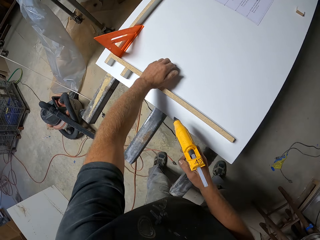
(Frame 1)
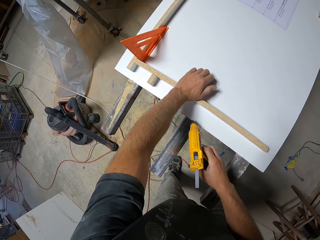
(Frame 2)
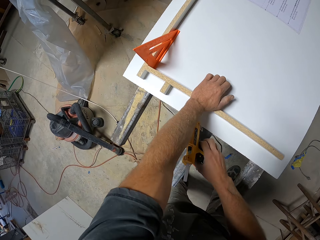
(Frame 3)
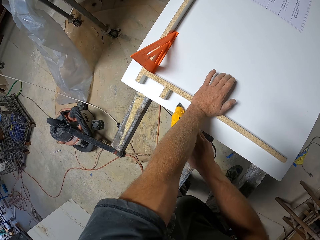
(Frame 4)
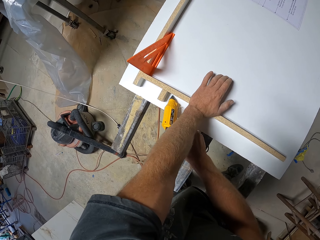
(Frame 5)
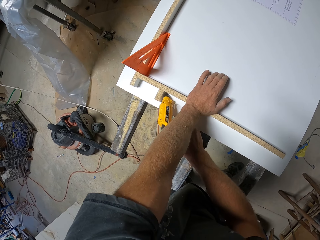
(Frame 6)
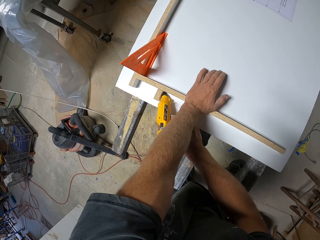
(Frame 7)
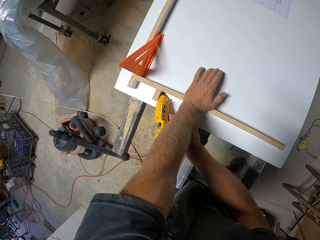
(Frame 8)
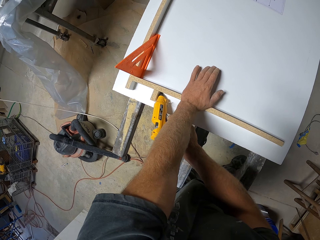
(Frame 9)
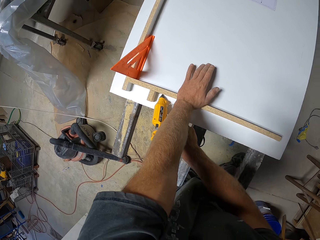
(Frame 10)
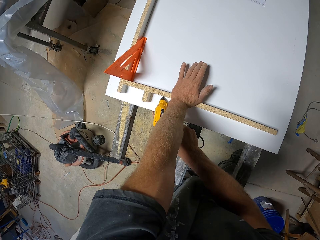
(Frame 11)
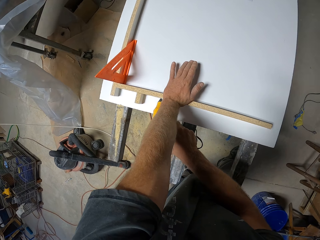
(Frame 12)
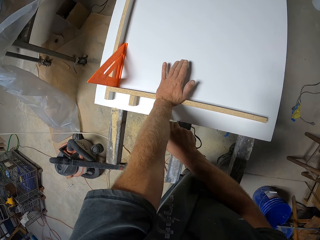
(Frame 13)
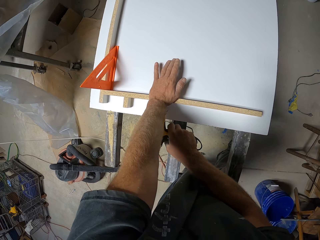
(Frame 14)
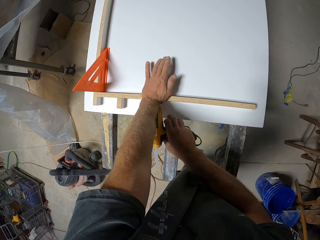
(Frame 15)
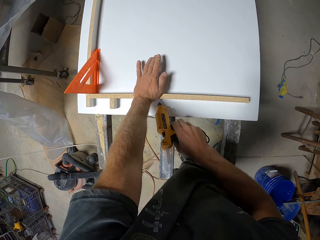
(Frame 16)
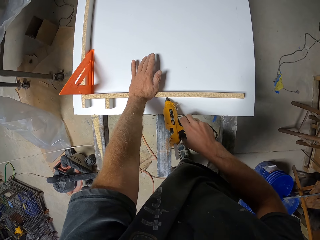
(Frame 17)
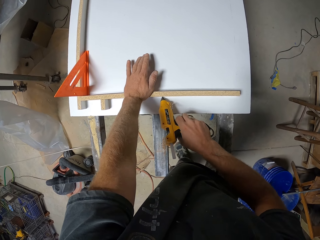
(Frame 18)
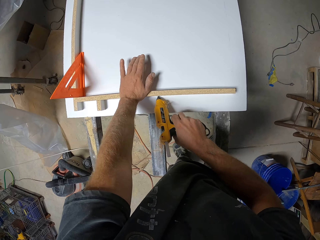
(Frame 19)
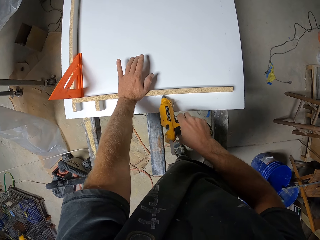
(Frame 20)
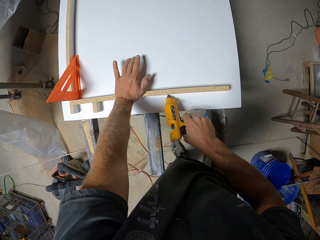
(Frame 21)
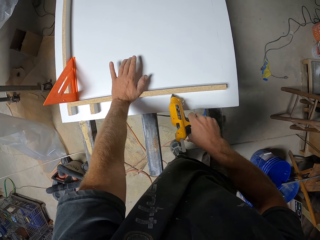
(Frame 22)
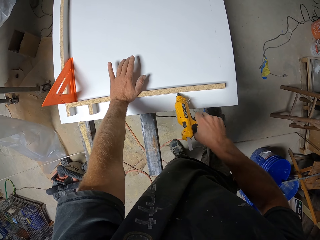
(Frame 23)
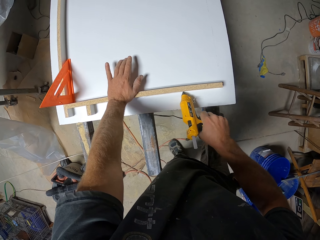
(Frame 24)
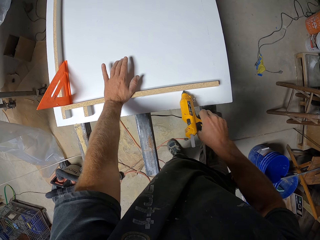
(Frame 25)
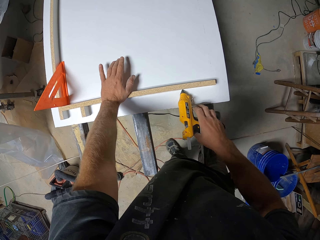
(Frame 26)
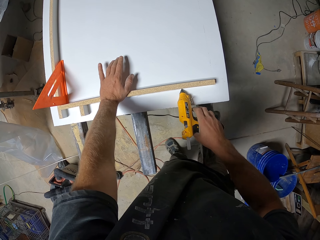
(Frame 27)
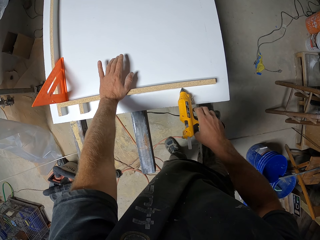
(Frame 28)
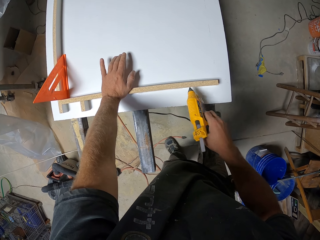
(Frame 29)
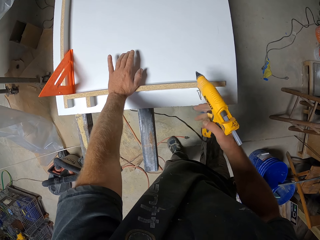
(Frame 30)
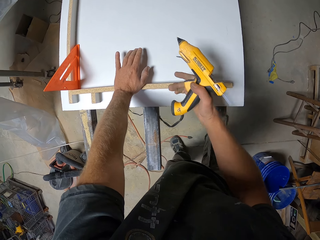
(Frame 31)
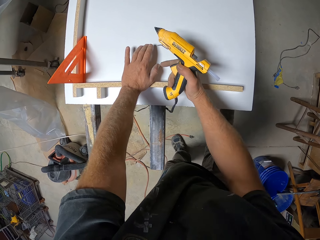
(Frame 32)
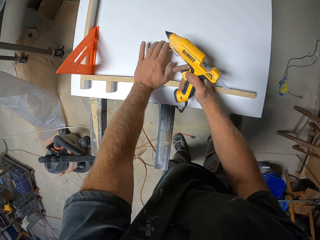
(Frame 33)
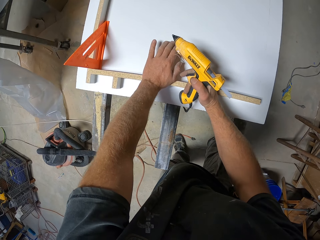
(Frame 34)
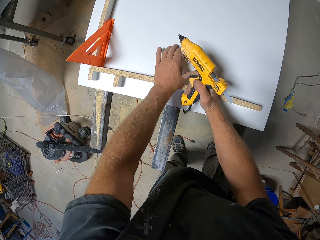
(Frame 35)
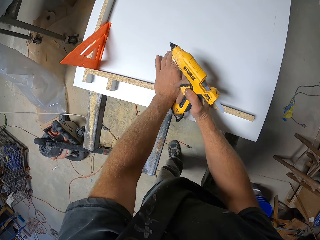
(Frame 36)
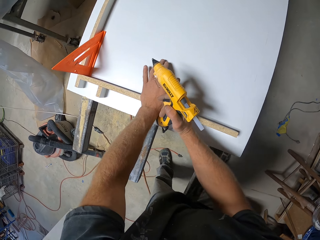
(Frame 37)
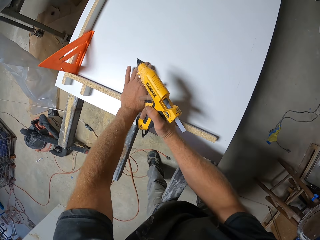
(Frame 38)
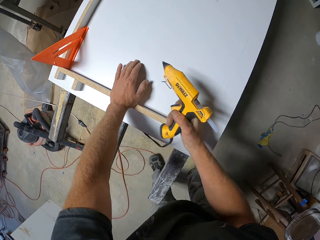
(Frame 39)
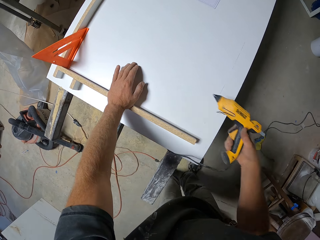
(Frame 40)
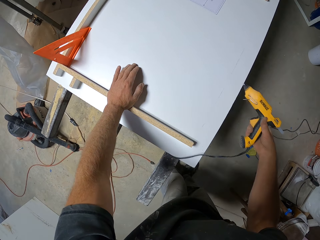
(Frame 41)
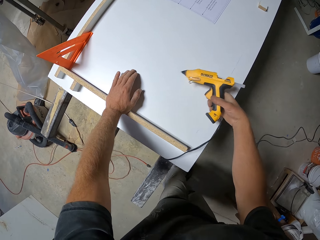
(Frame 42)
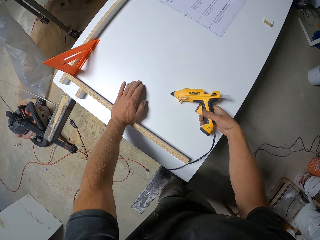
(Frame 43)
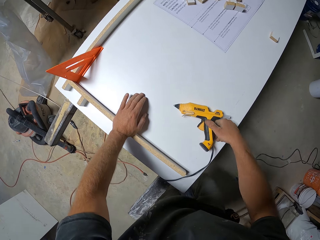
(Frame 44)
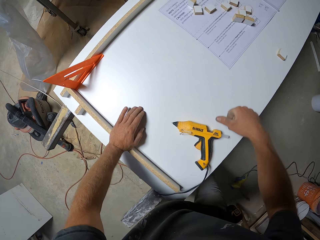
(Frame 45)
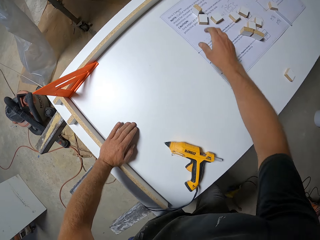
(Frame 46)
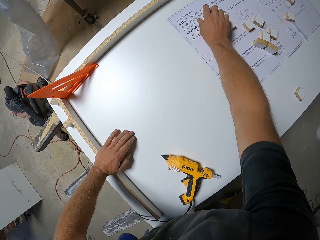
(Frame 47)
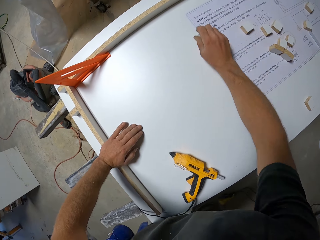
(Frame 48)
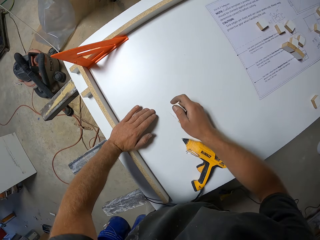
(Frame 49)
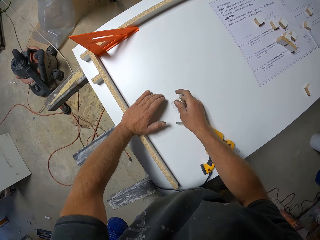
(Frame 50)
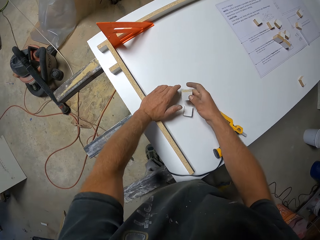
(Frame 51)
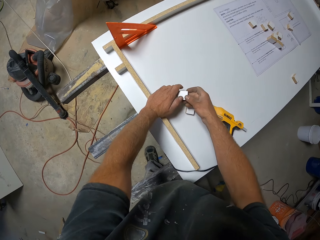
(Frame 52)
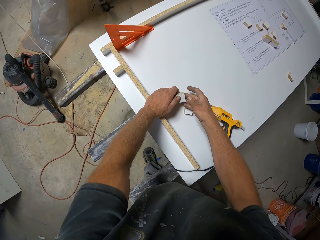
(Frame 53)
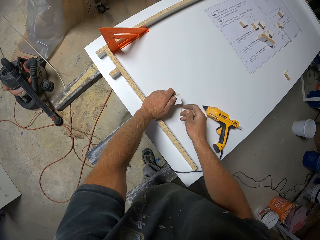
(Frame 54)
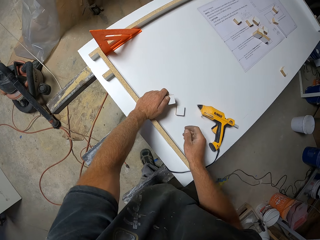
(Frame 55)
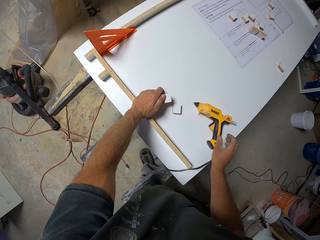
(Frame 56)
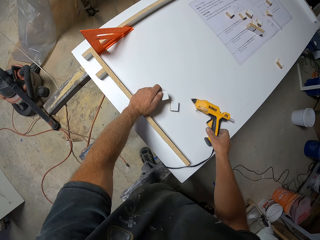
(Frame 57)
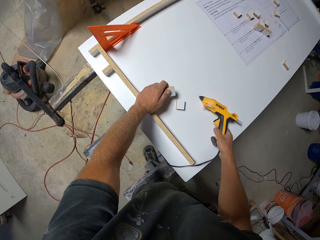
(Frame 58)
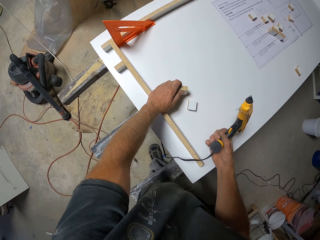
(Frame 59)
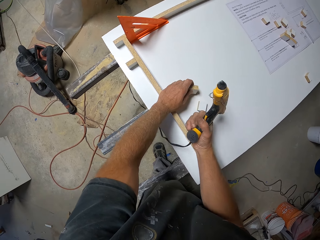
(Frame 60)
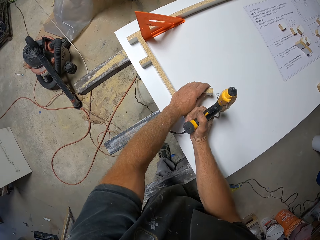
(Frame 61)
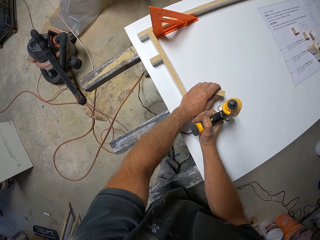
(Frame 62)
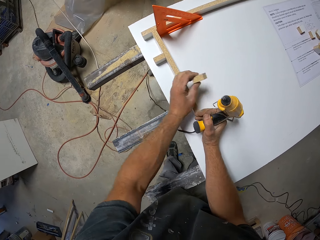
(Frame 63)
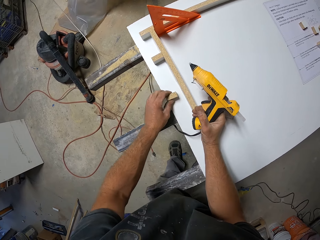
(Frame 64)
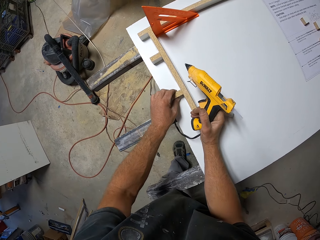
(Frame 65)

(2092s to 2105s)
The camera wearer holds the wooden frame. They apply glue on the piece of wood with the glue gun. They hold the wooden frame. They put the glue gun on the work bench. They pick up the piece of wood. They pick up the hot glue gun.

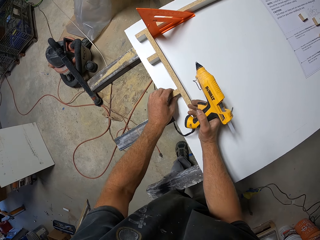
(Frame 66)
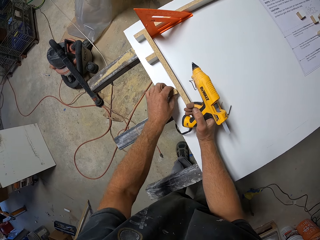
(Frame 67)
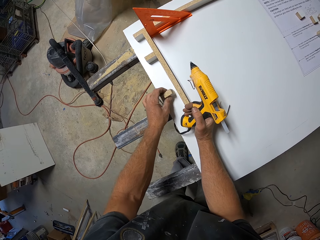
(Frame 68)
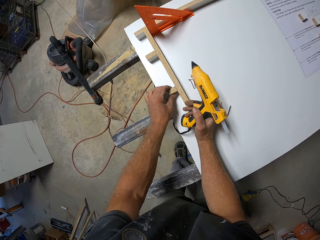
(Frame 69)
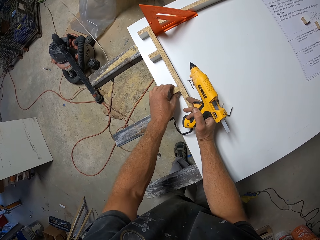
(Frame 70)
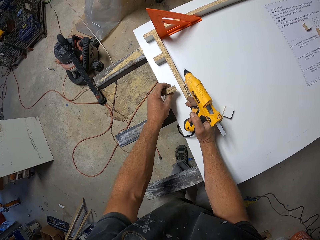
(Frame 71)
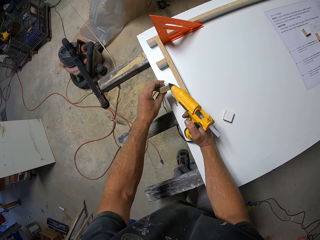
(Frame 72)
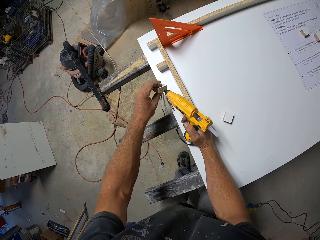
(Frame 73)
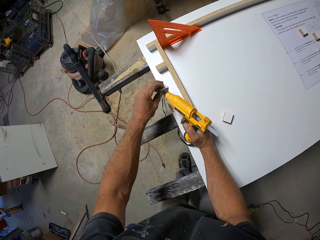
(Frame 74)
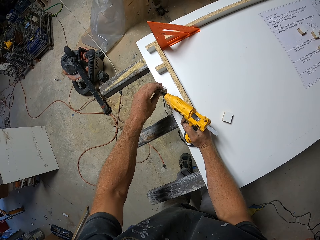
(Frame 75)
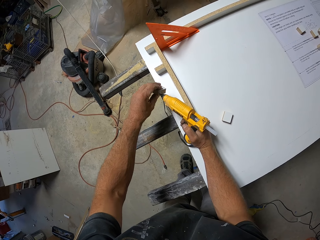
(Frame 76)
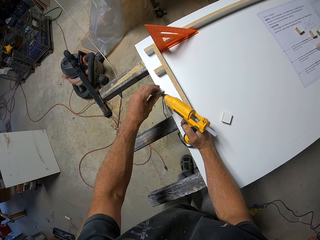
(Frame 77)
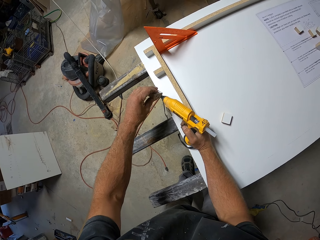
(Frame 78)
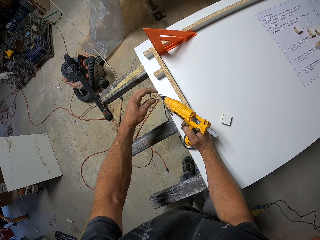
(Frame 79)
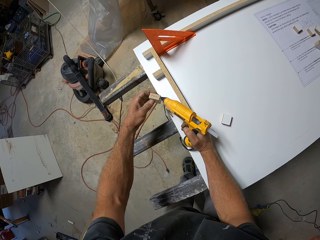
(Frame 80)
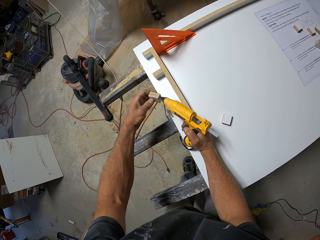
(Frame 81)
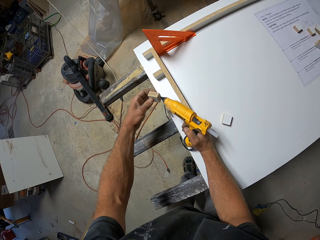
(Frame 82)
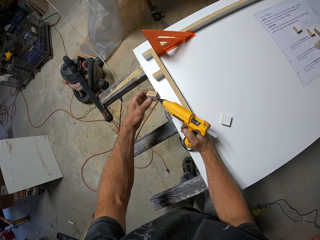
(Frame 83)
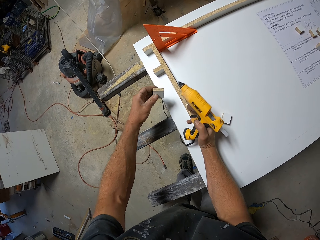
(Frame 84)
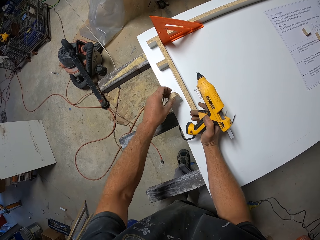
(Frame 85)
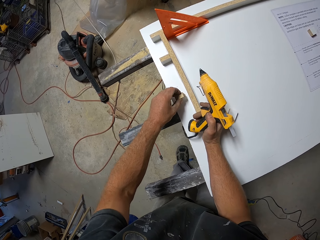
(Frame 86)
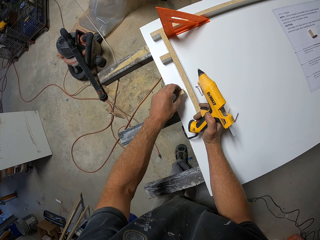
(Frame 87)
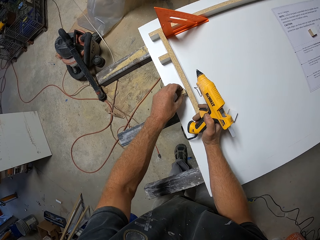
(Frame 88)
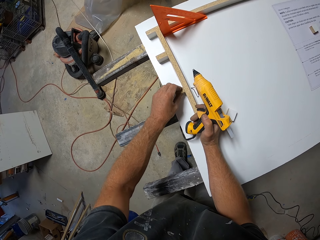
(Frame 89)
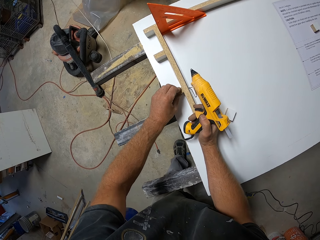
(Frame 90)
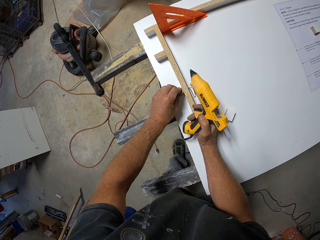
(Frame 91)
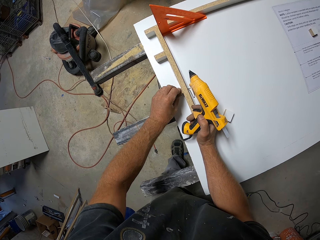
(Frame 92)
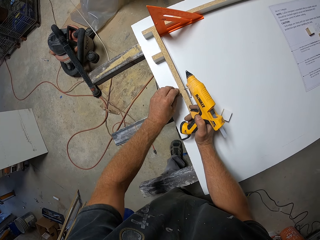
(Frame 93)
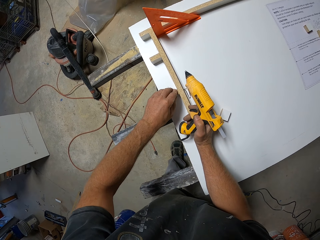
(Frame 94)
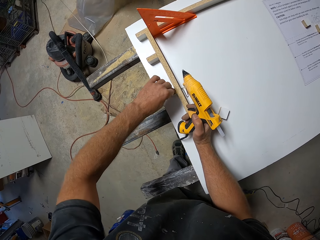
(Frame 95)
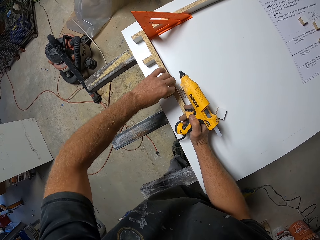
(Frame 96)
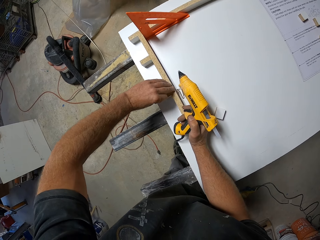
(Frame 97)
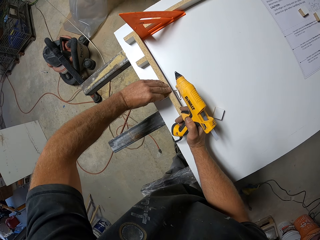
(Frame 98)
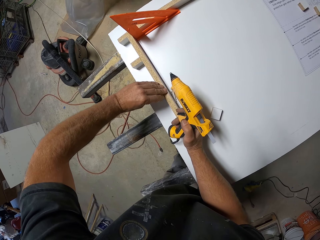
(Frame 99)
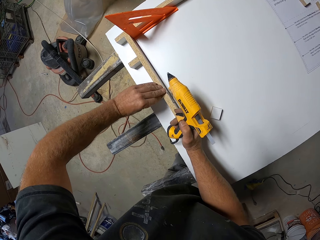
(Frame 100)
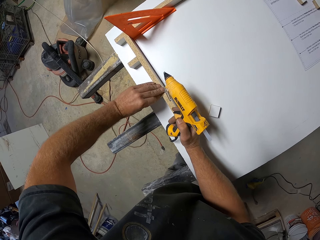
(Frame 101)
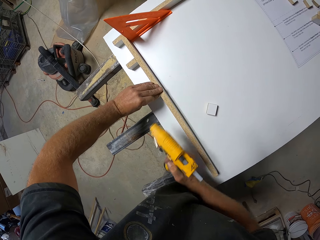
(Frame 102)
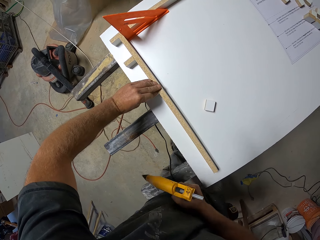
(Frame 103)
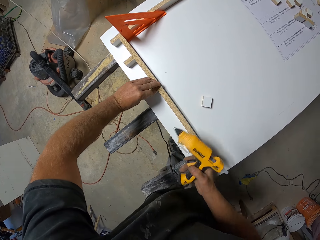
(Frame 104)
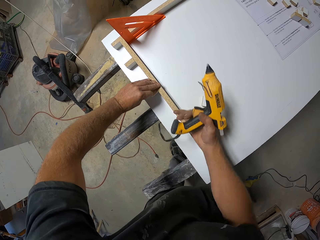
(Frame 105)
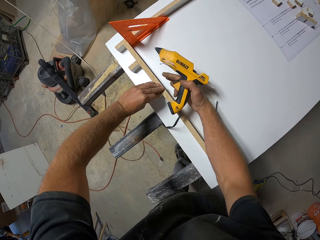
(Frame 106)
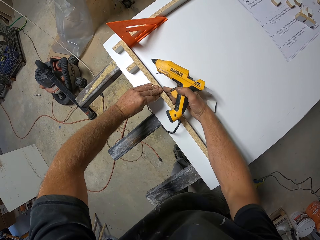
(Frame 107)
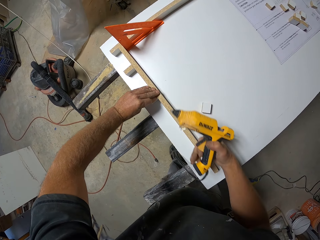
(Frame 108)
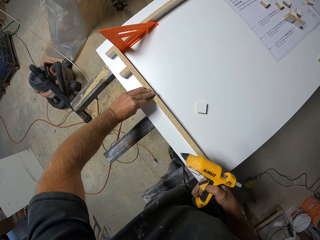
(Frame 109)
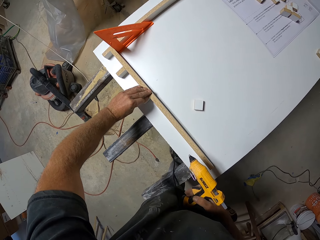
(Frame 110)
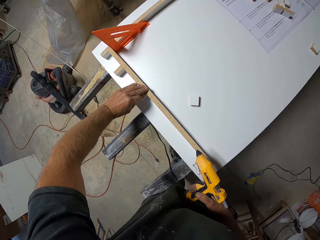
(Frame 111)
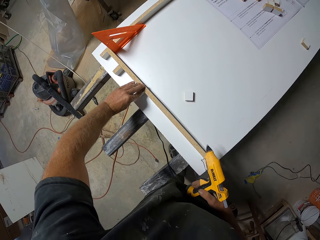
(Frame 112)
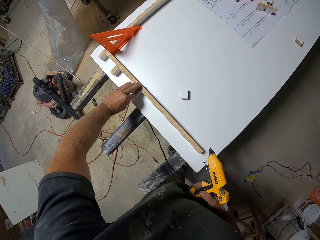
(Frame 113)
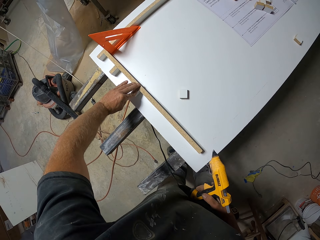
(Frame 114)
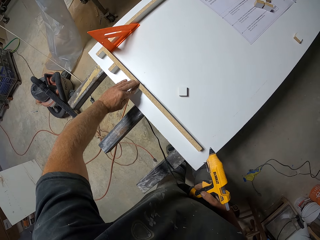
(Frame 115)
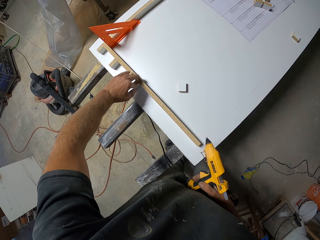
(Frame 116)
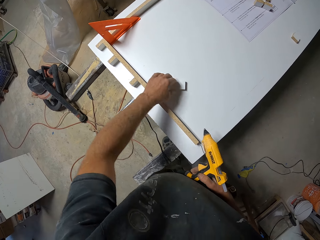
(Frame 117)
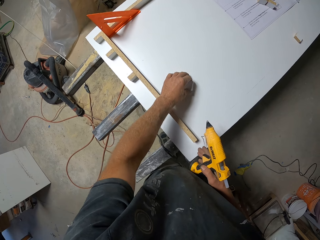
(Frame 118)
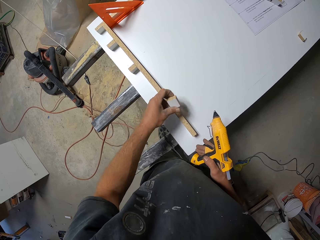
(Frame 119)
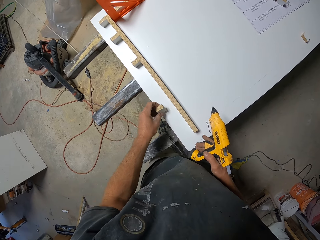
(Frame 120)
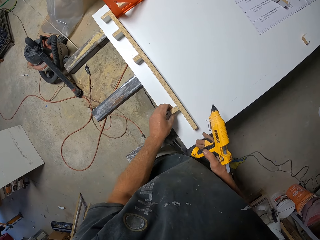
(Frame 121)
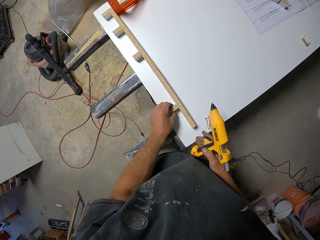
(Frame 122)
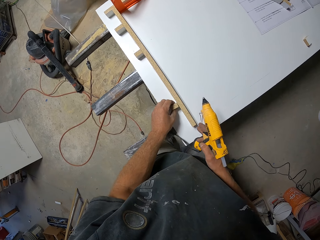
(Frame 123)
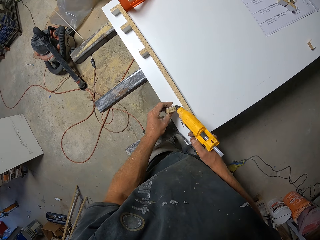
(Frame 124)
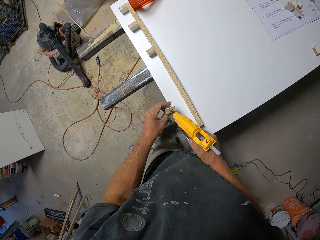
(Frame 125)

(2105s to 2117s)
The camera wearer places the piece of wood beside the wooden frame. They apply glue on the piece of wood with the glue gun. They attach the piece of wood to the wooden frame. They pick up the piece of wood and place the piece of wood beside the wooden frame.
